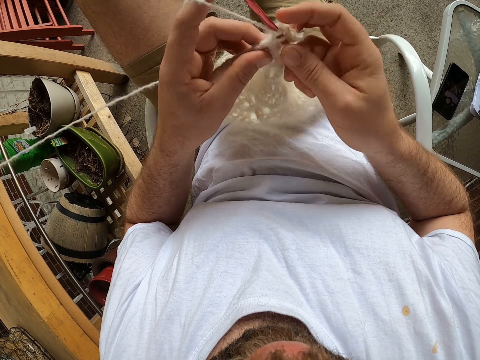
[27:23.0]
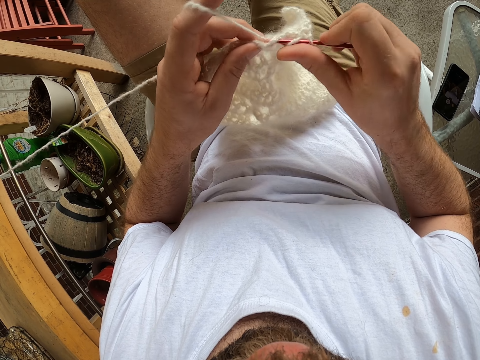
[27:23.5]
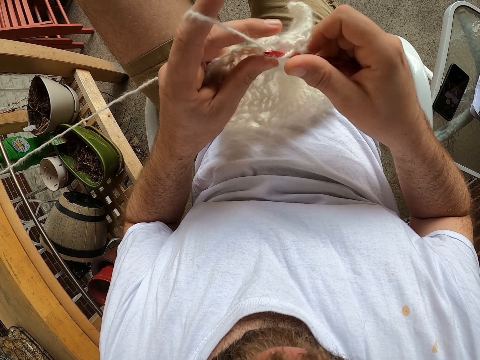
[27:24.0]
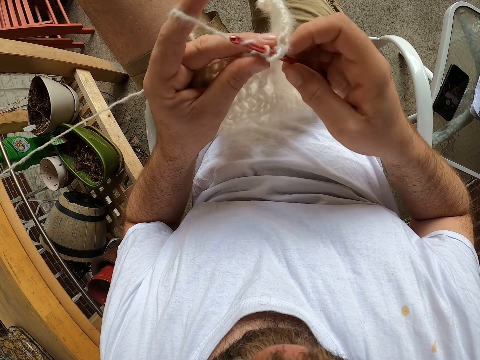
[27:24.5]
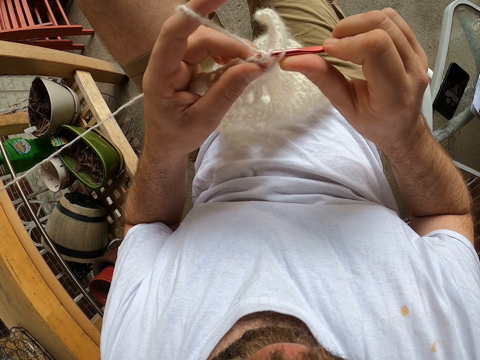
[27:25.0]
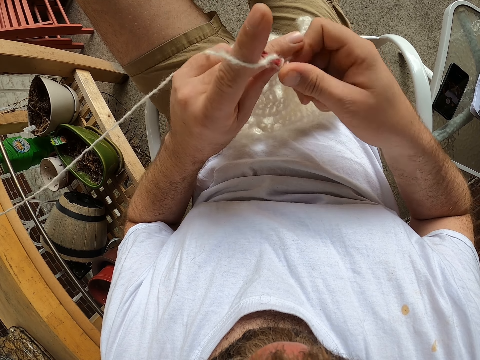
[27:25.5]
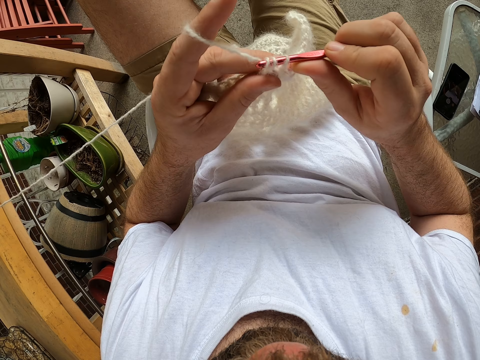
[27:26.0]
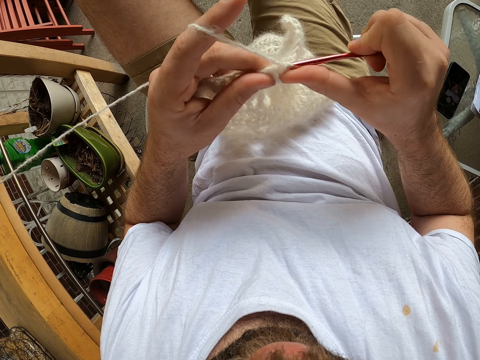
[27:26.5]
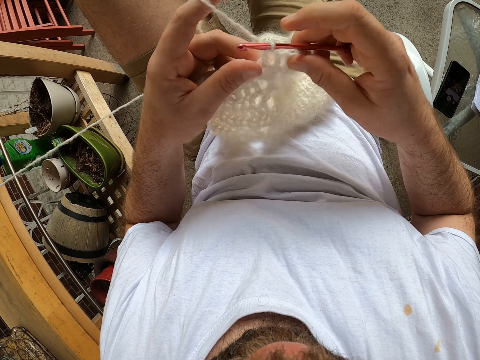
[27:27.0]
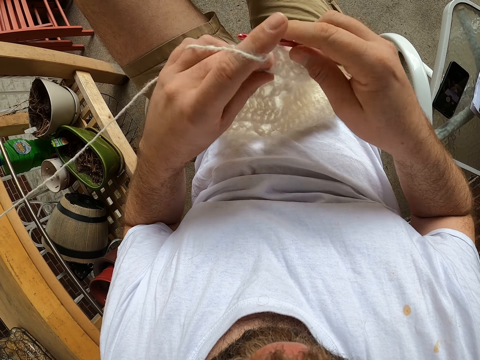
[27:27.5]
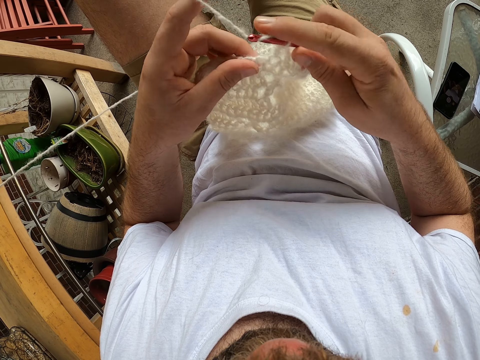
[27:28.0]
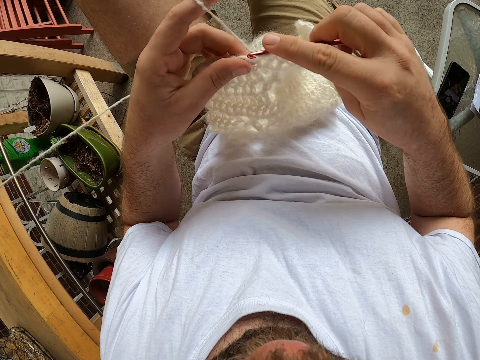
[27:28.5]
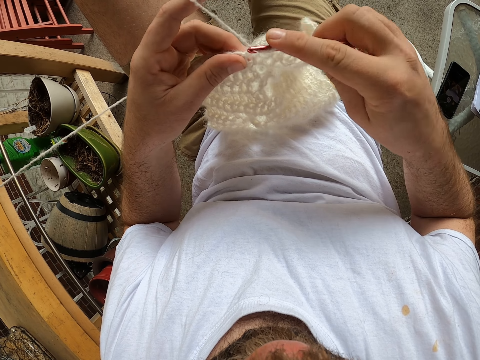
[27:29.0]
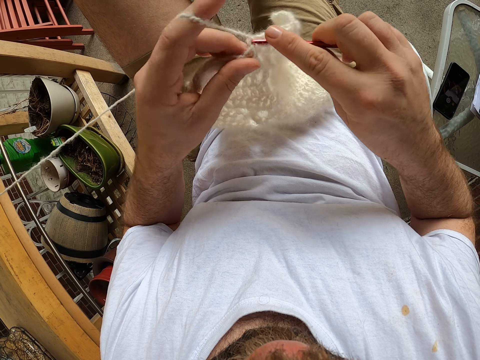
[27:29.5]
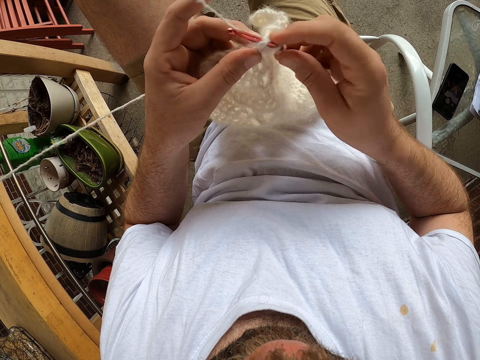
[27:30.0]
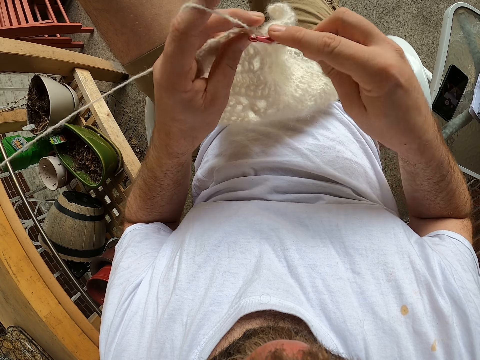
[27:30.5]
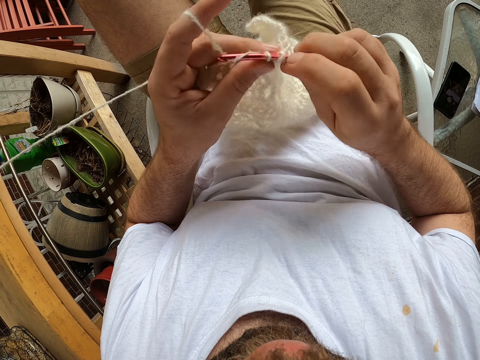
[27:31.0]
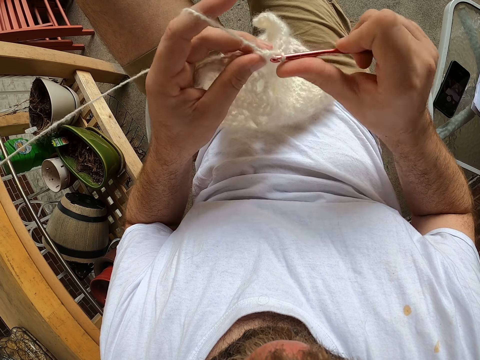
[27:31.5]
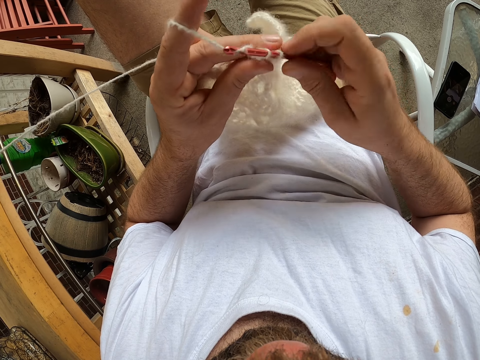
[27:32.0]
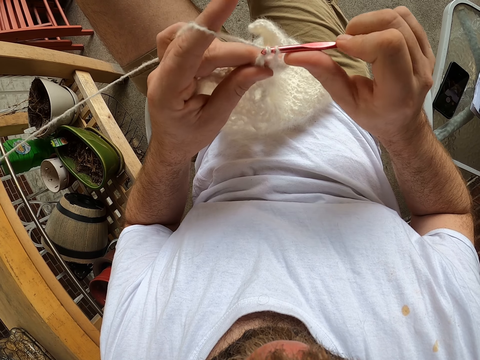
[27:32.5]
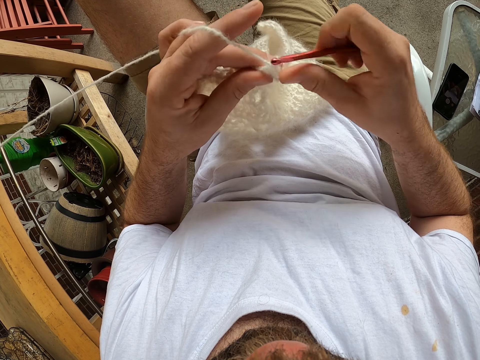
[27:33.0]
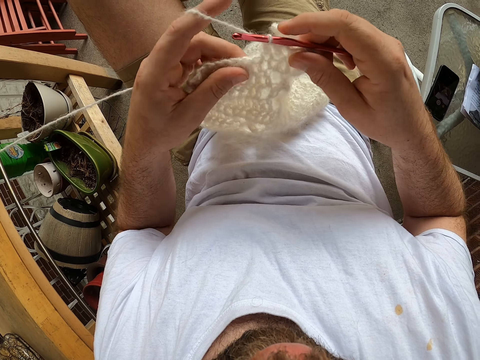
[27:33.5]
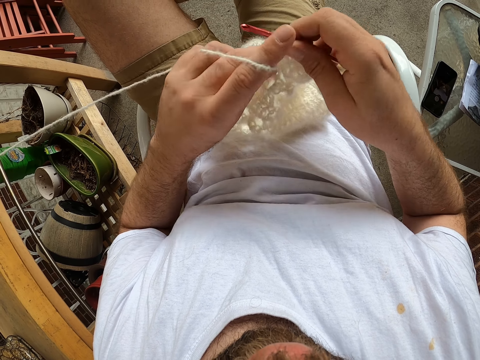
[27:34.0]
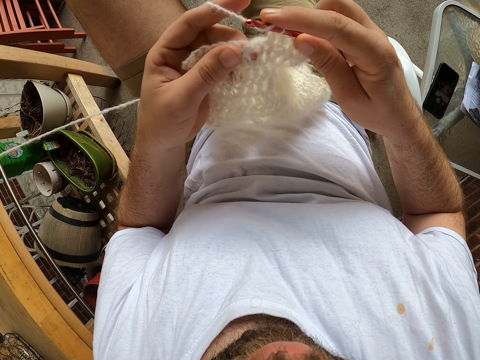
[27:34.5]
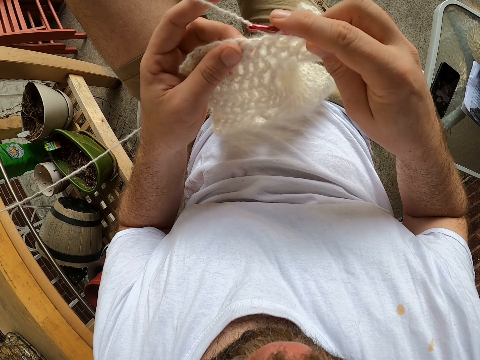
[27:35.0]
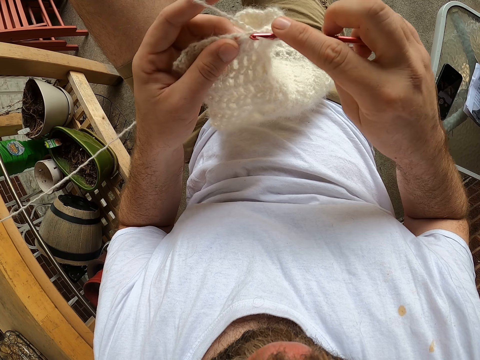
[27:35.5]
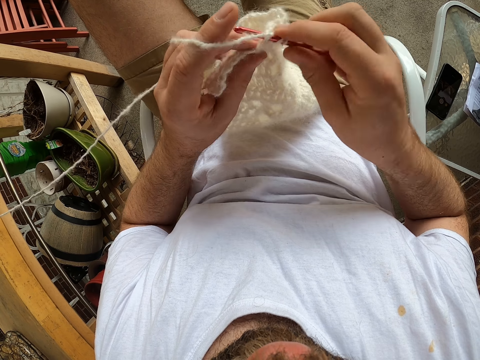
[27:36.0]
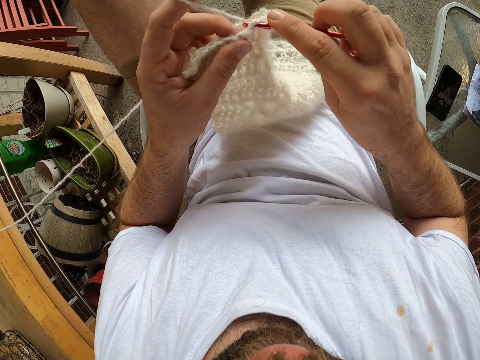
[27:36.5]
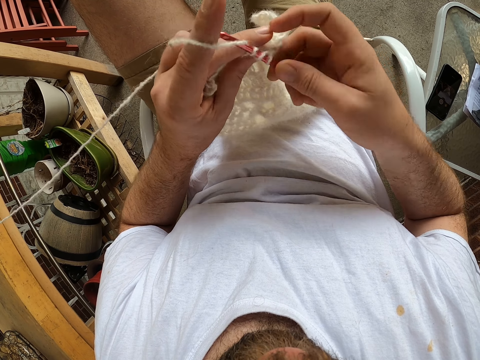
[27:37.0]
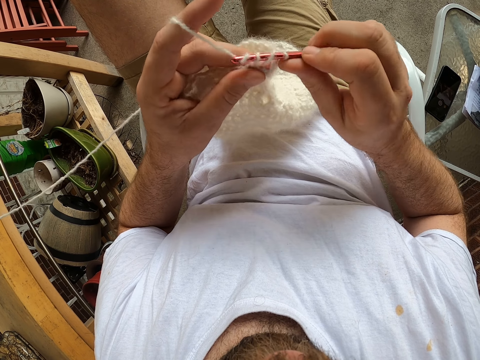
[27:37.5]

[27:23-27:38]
The camera wearer adjusts the fabric. They knit the fabric. They adjust the fabric. They knit the fabric.

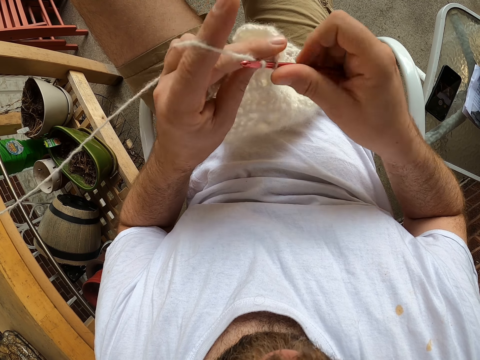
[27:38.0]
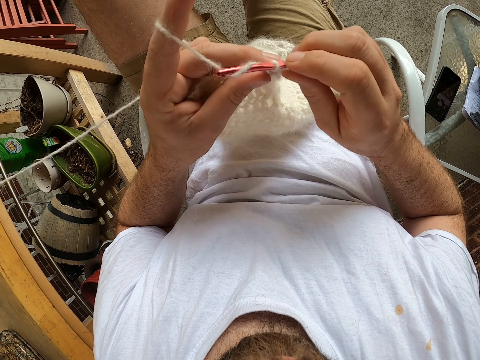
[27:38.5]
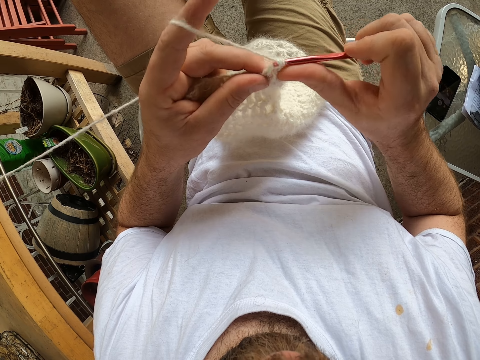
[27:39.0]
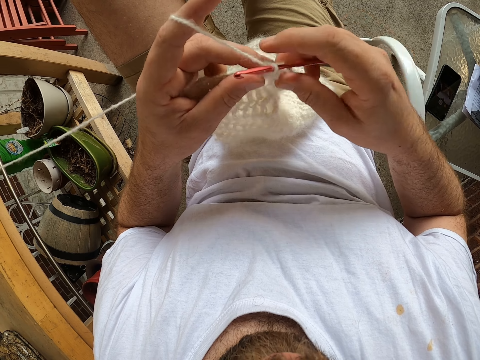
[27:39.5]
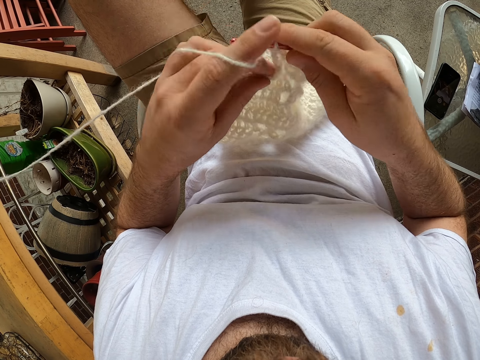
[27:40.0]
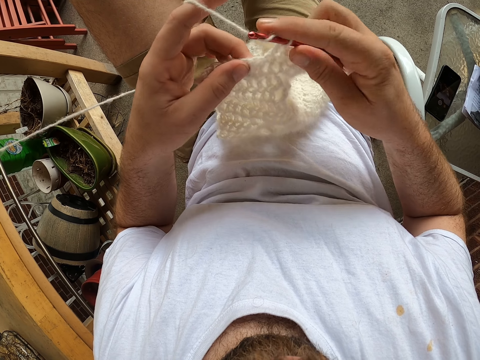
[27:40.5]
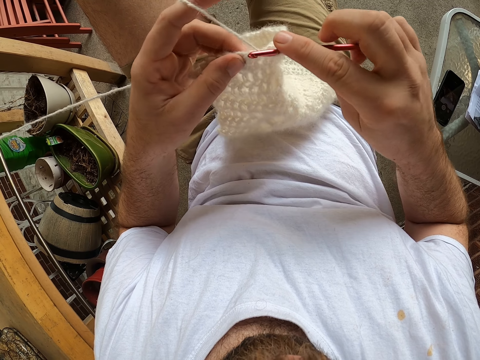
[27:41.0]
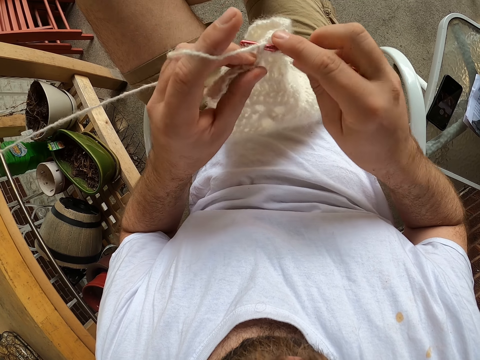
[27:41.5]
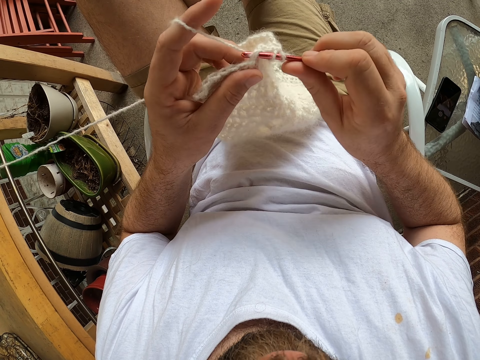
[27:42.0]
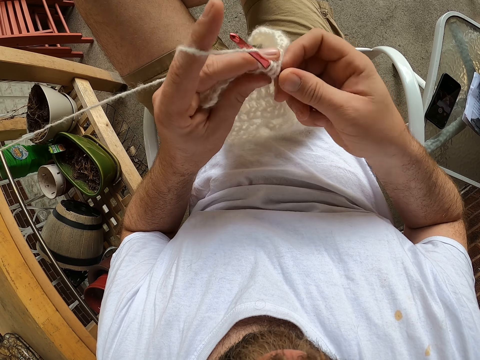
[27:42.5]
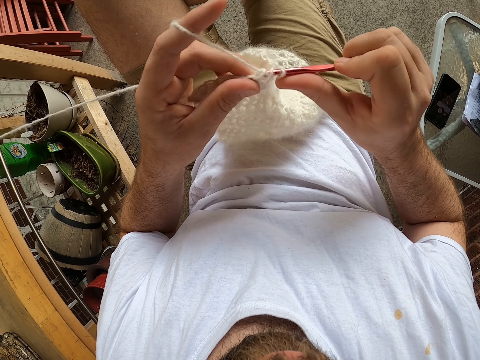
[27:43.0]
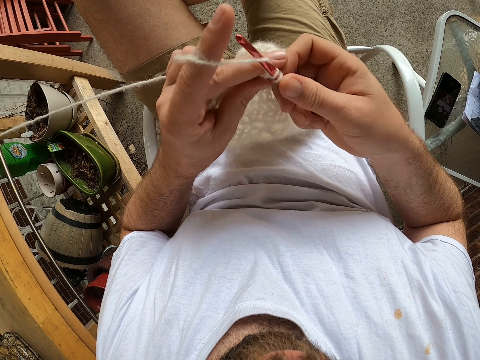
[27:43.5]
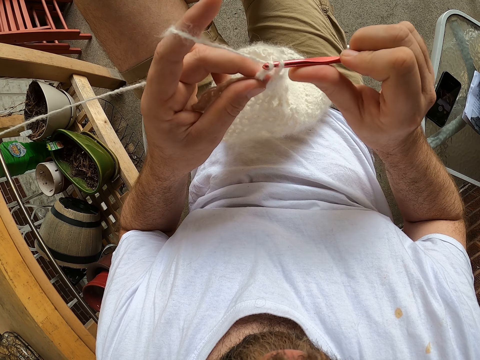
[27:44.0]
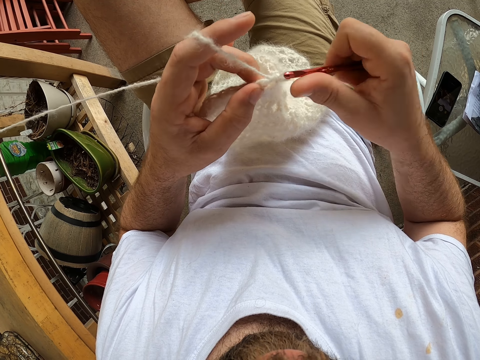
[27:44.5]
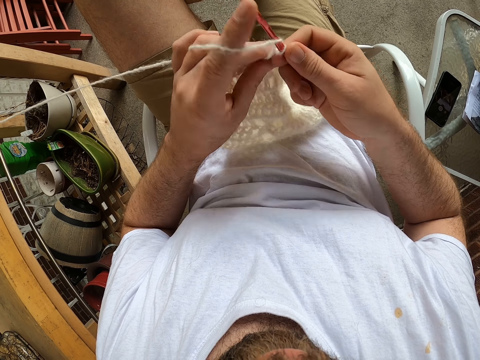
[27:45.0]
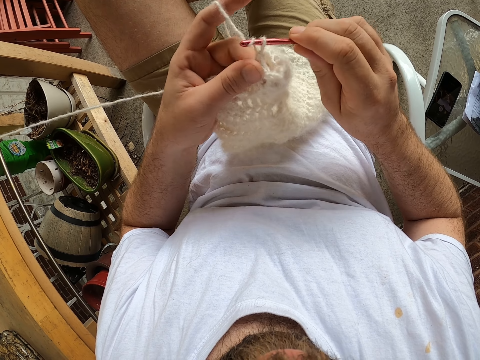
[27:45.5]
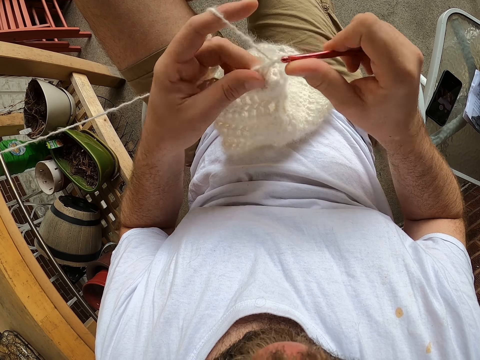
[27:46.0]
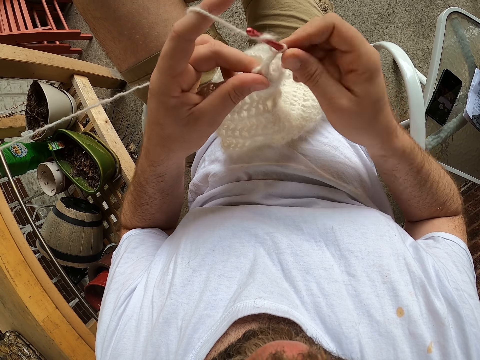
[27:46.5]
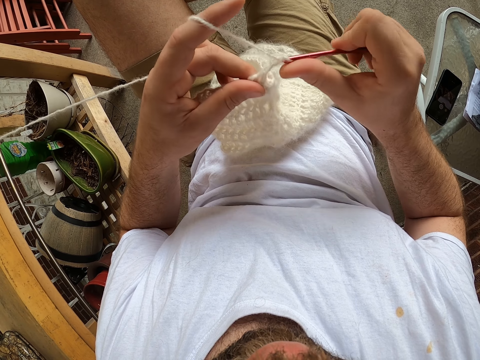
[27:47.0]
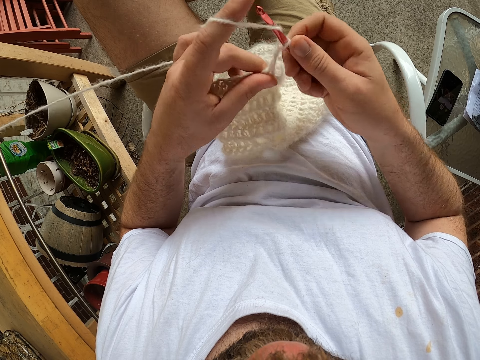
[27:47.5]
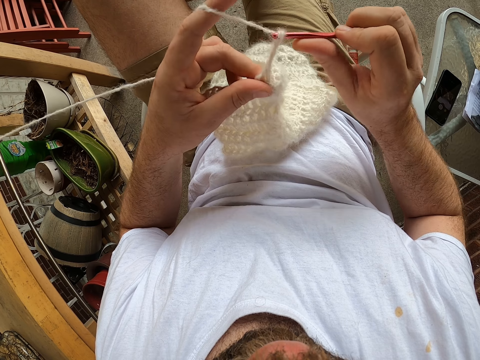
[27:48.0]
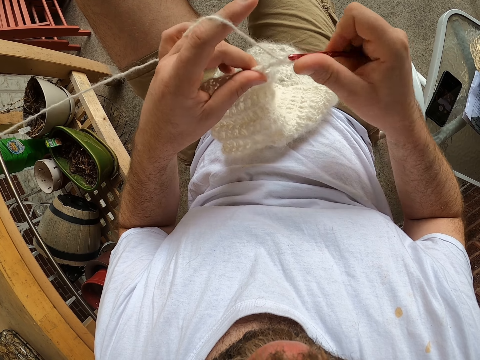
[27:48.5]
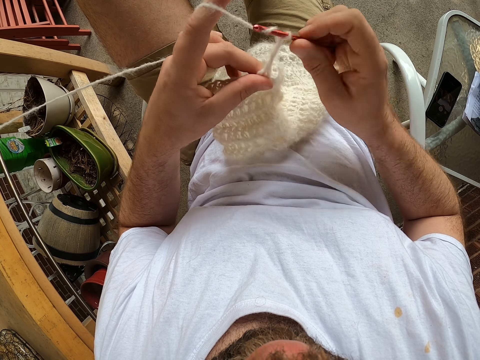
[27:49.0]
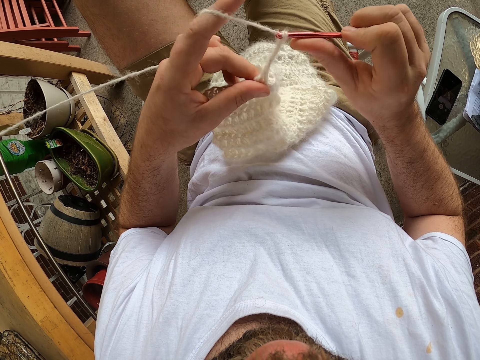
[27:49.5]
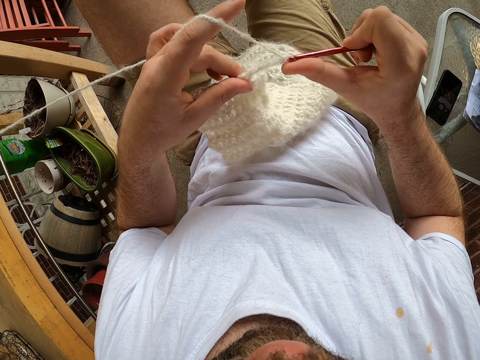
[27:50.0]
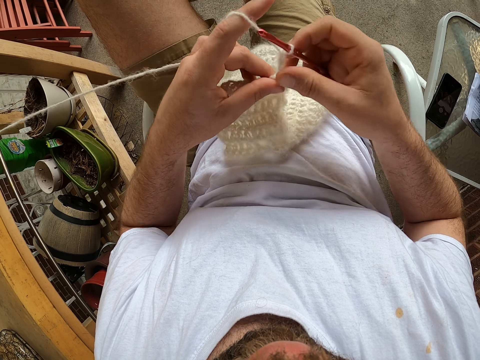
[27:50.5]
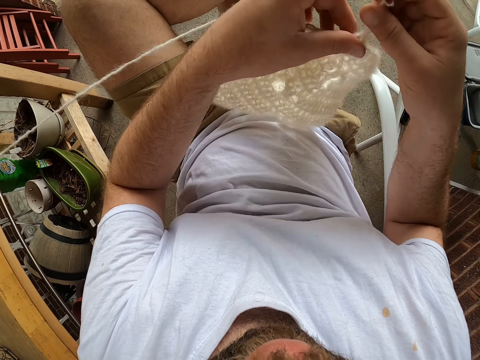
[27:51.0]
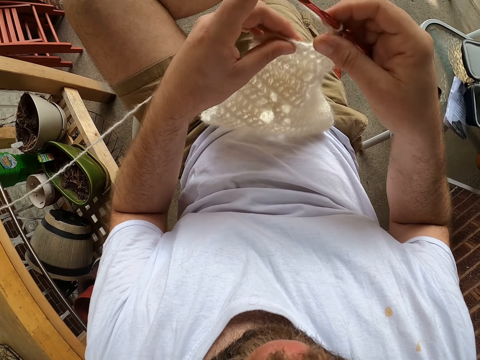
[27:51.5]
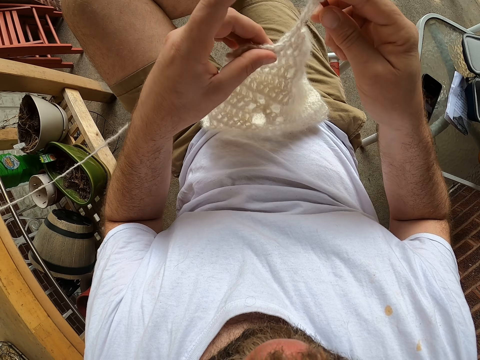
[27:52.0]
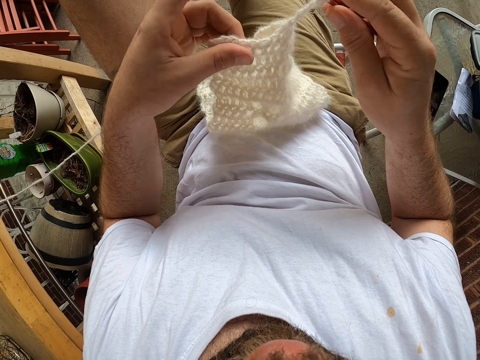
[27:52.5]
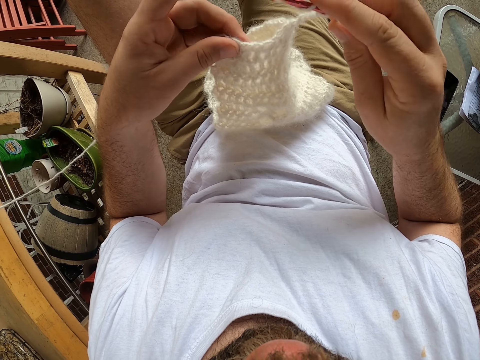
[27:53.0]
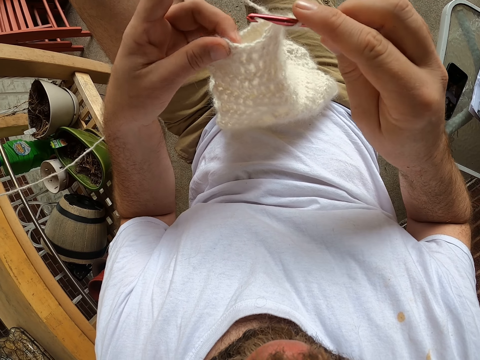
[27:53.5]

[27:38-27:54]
The camera wearer adjusts the fabric. They knit the fabric. They adjust the fabric.
